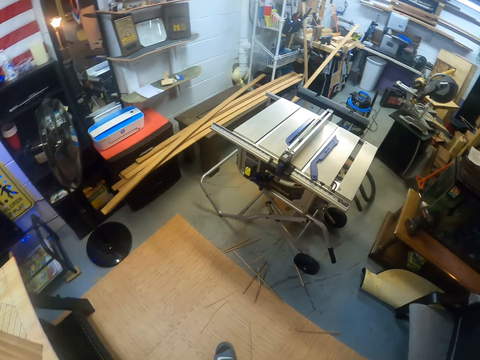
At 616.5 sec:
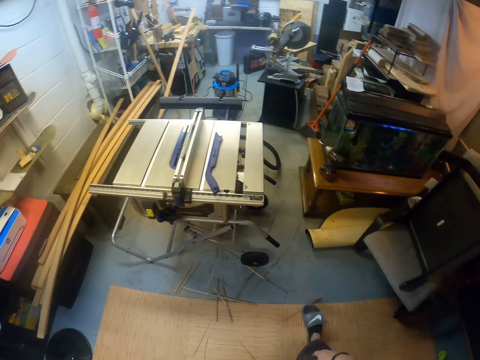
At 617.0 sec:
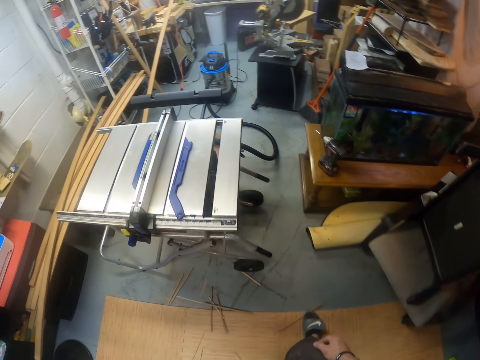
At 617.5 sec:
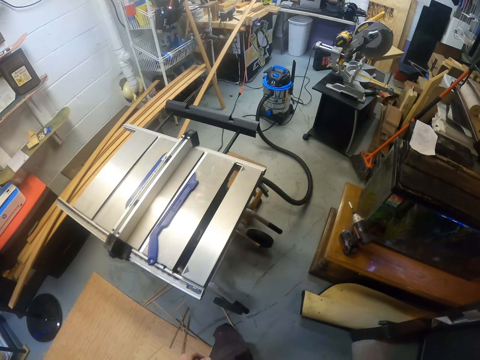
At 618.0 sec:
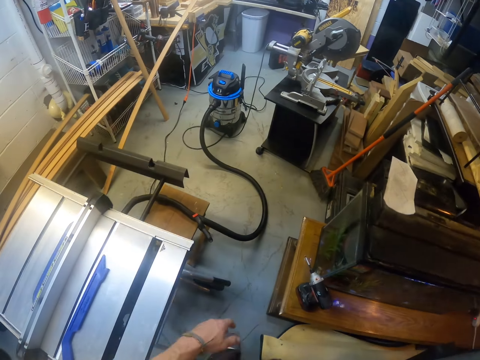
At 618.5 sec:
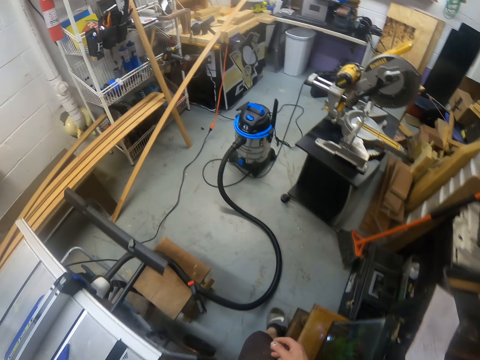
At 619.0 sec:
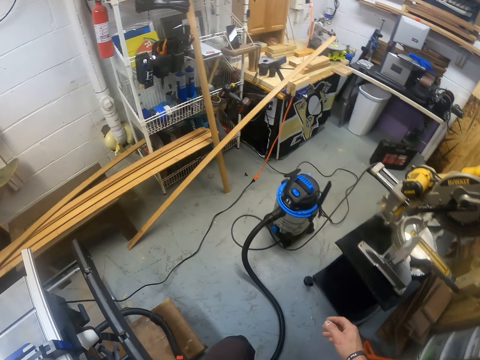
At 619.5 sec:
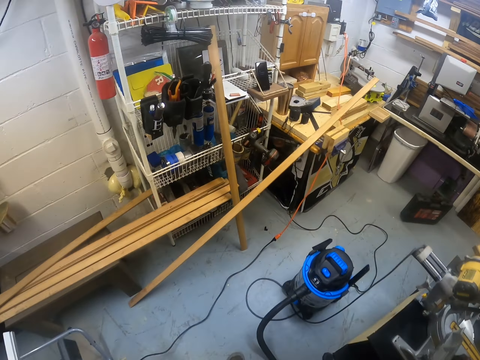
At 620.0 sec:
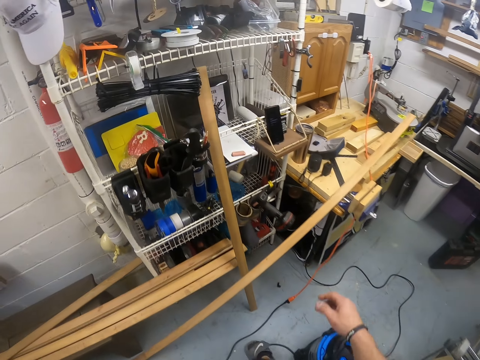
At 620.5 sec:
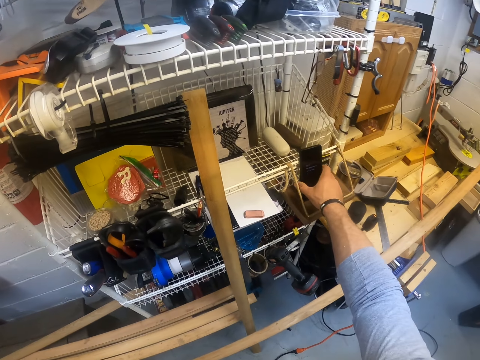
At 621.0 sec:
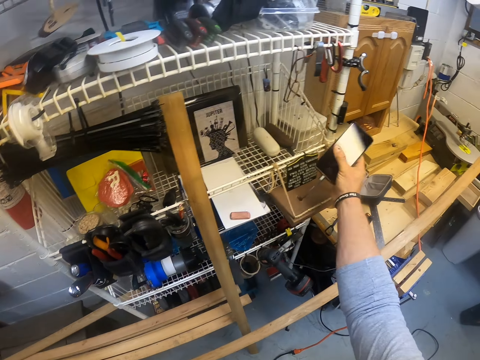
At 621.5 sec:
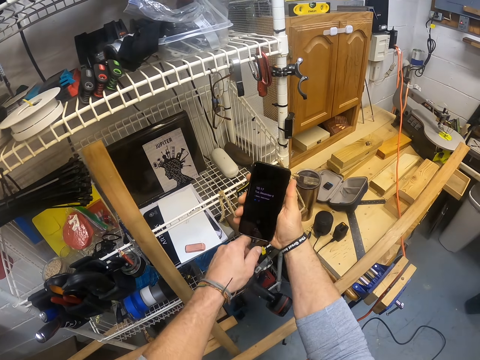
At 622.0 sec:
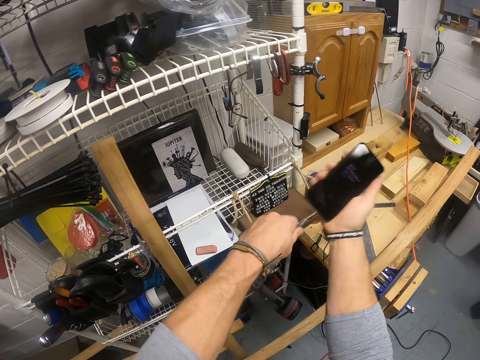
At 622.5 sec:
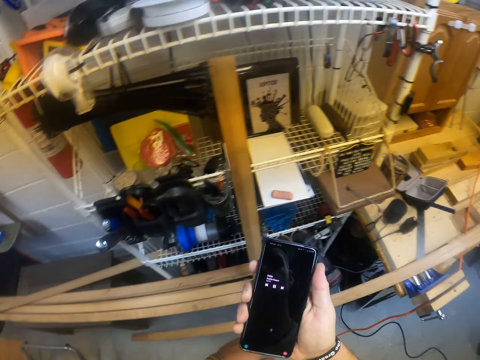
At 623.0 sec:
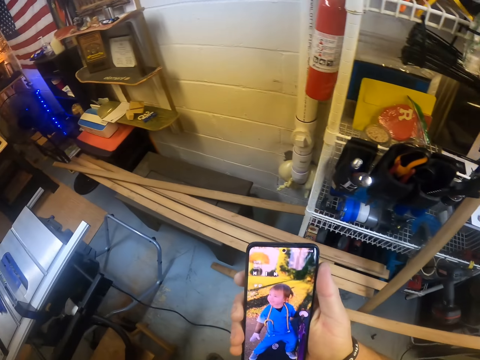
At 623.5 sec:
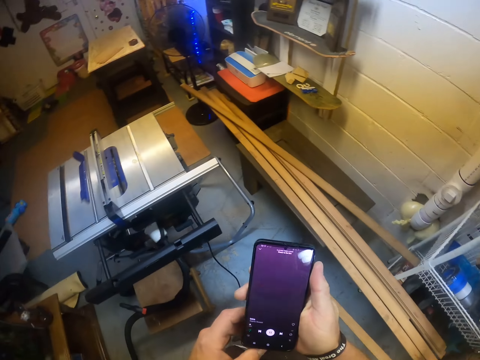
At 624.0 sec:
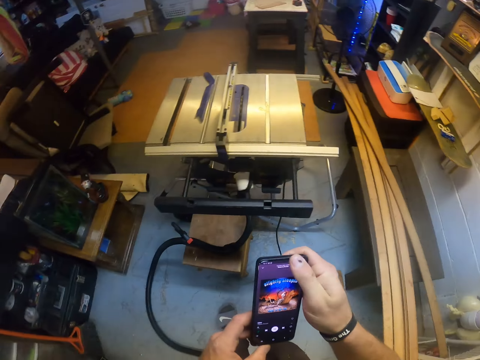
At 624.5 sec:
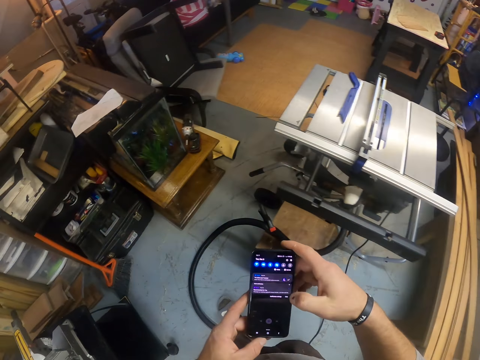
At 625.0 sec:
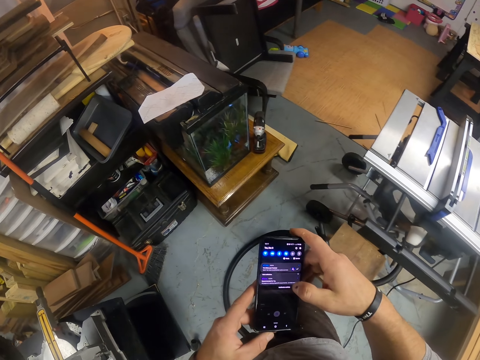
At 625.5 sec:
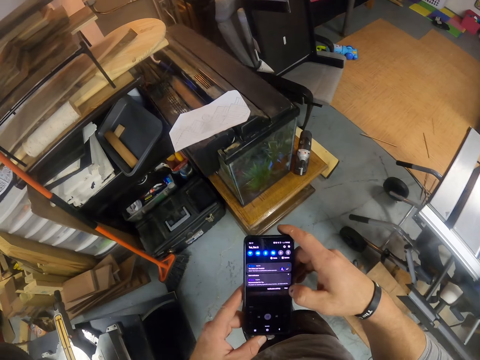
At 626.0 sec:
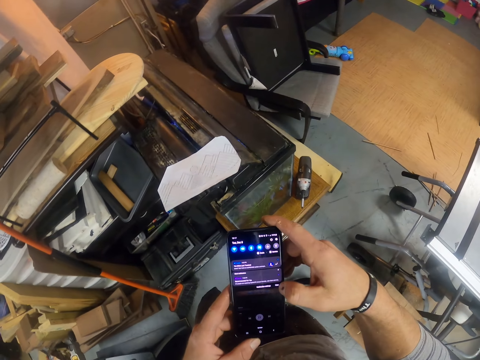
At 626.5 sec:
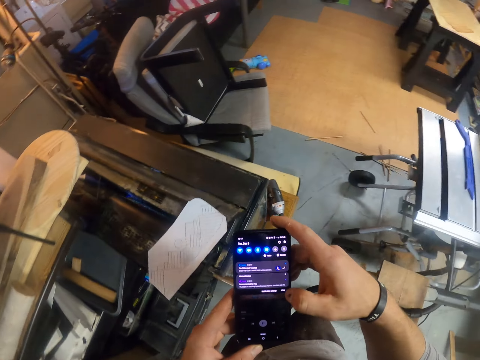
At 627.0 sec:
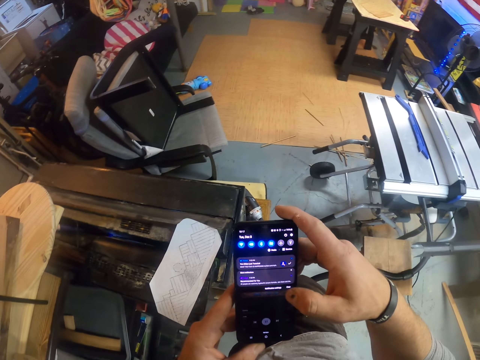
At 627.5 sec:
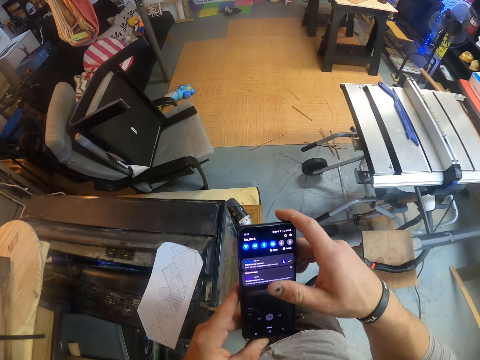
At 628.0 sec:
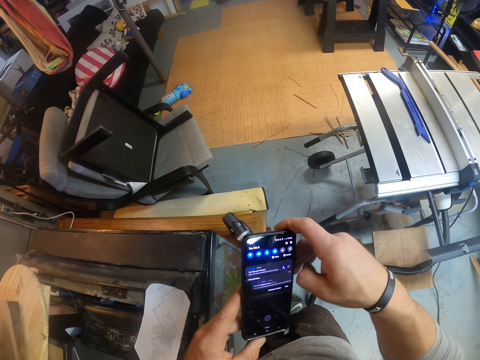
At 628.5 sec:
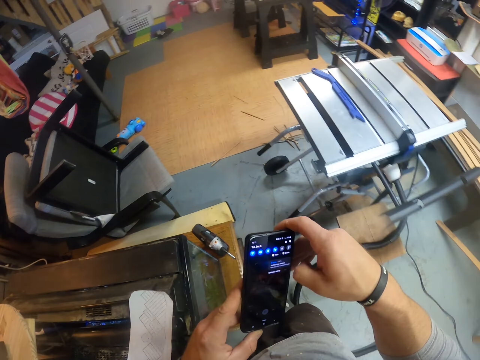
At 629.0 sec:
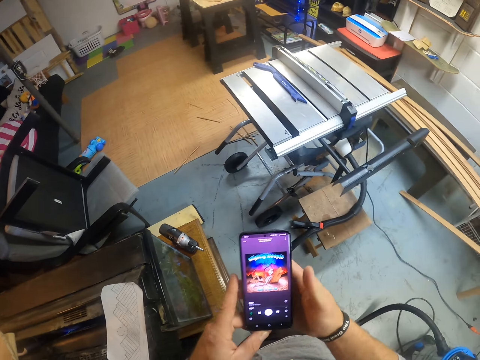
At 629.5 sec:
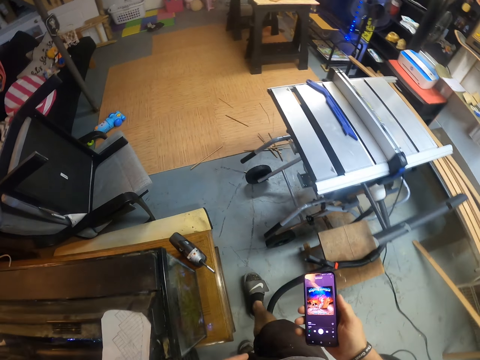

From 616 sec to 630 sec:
The camera wearer walks around. He picks a phone from a tool rack with his right hand. He removes a charger from the charging port of the phone in his right hand with his left hand. He drops the charger in his left hand. He operates the phone with both hands. He walks around.

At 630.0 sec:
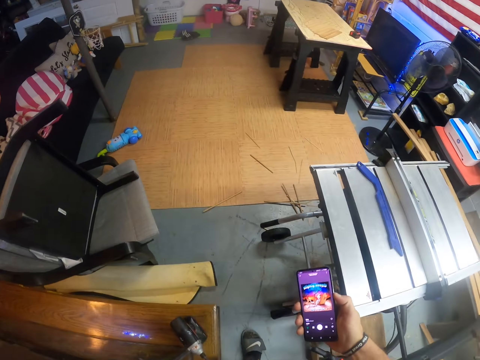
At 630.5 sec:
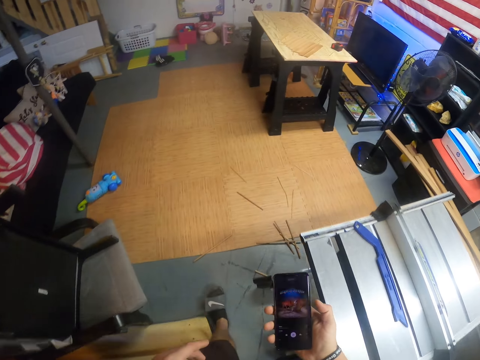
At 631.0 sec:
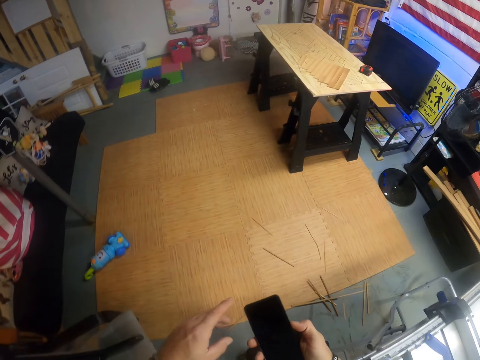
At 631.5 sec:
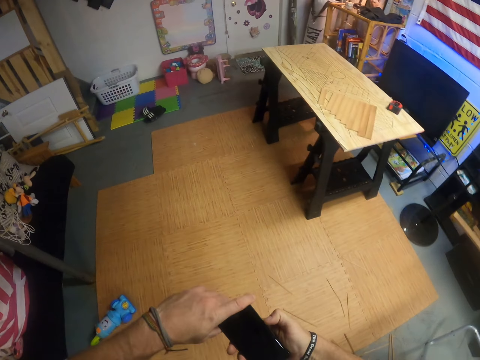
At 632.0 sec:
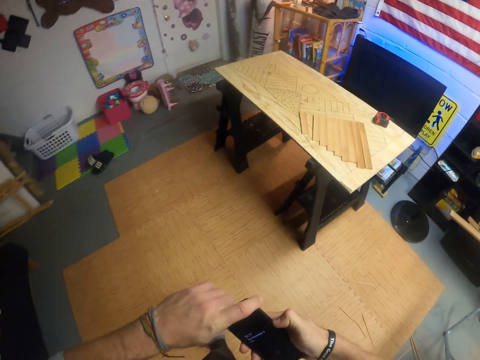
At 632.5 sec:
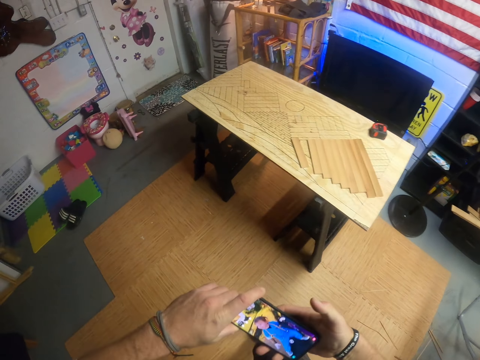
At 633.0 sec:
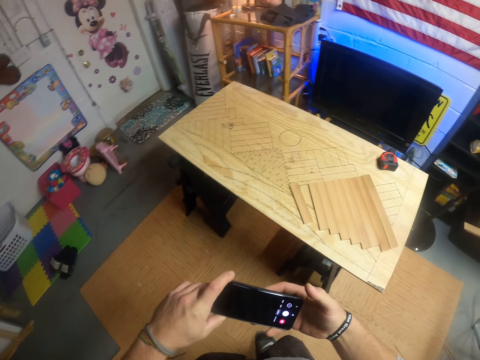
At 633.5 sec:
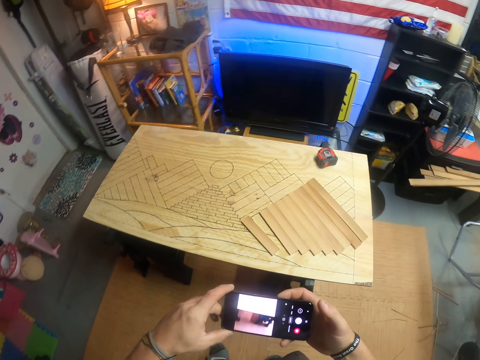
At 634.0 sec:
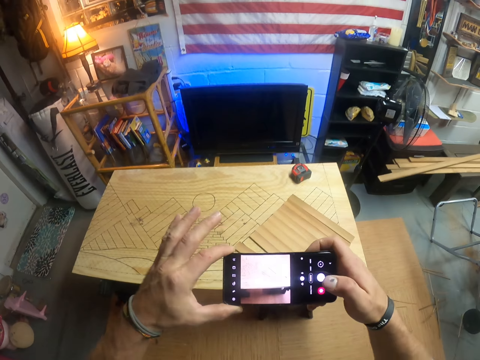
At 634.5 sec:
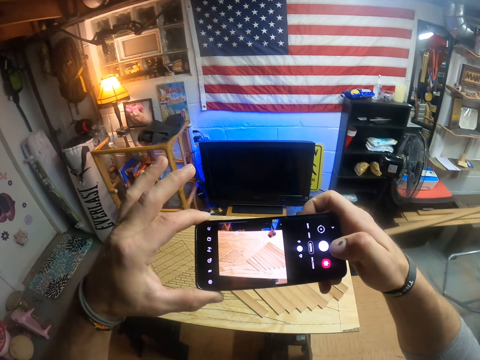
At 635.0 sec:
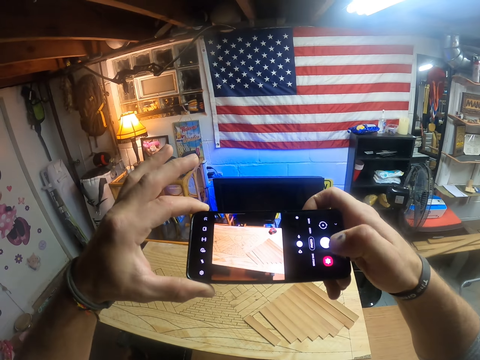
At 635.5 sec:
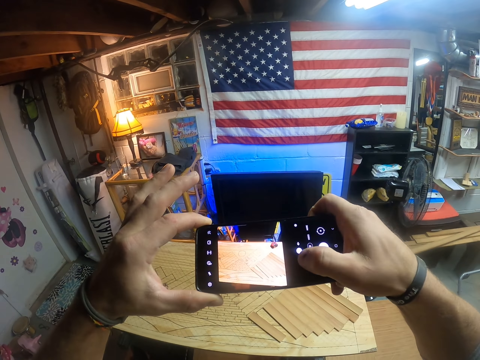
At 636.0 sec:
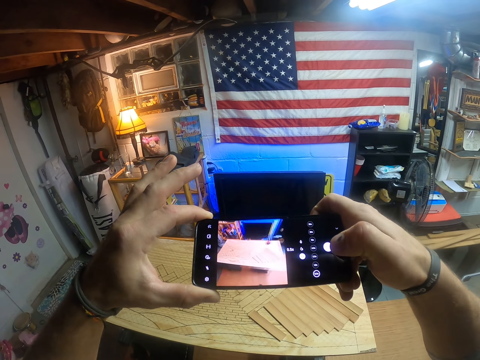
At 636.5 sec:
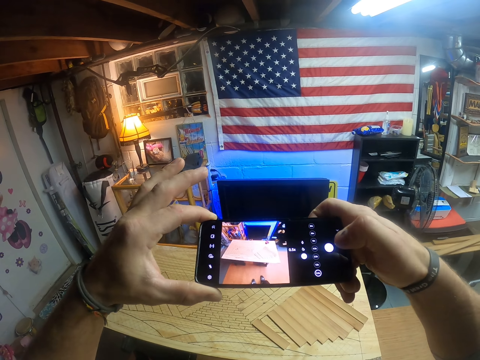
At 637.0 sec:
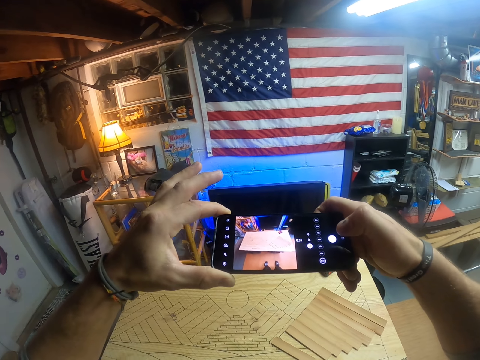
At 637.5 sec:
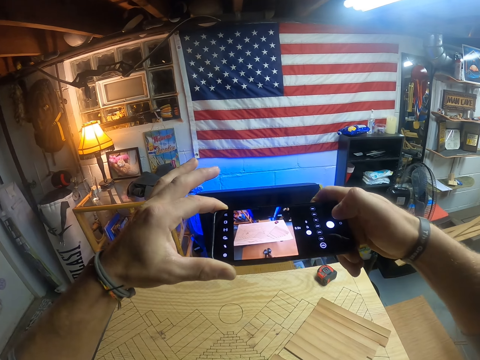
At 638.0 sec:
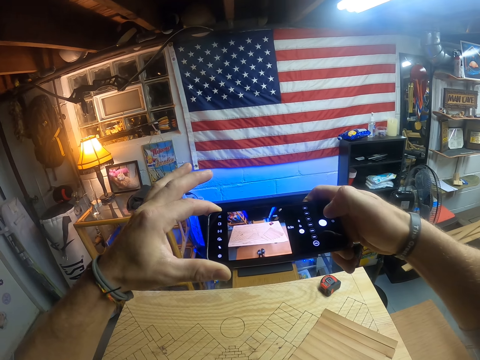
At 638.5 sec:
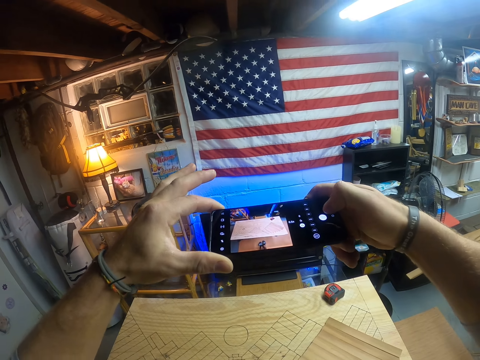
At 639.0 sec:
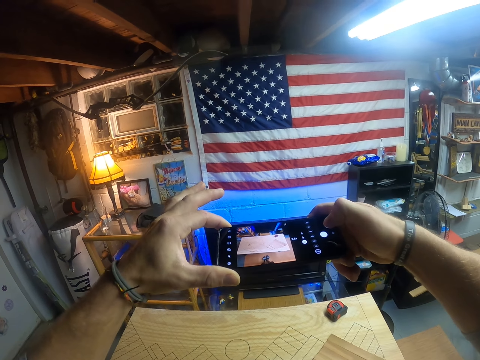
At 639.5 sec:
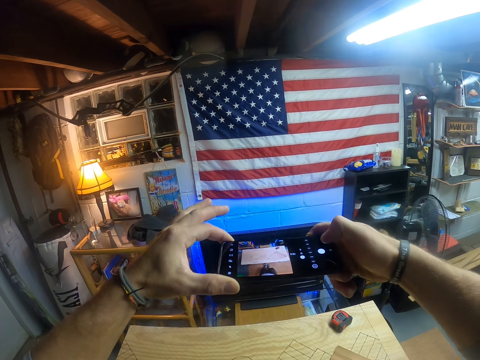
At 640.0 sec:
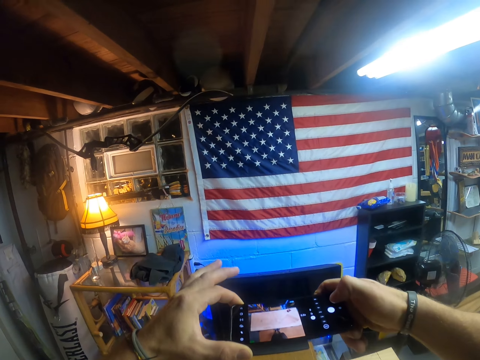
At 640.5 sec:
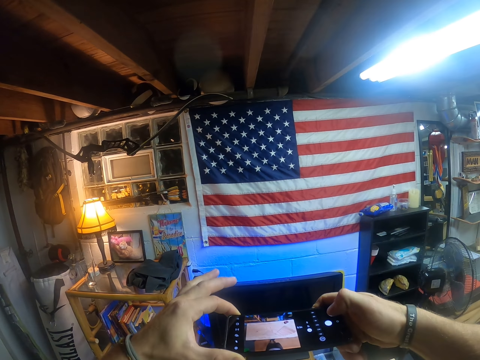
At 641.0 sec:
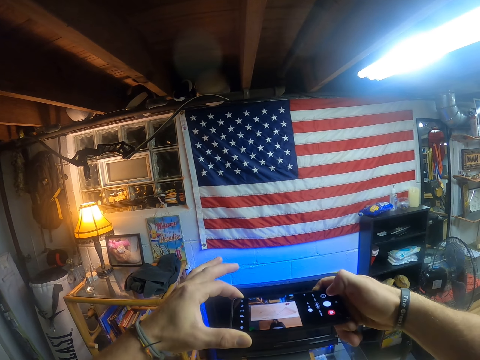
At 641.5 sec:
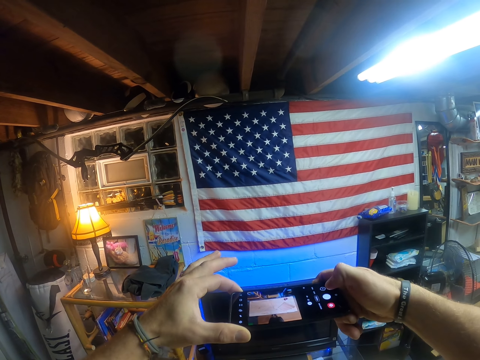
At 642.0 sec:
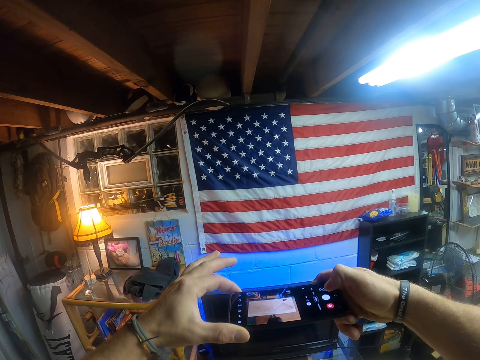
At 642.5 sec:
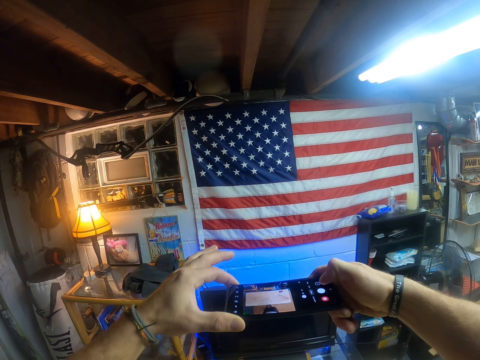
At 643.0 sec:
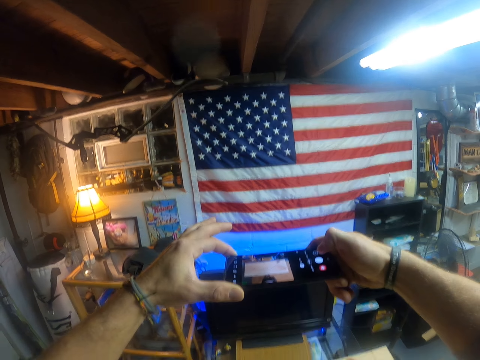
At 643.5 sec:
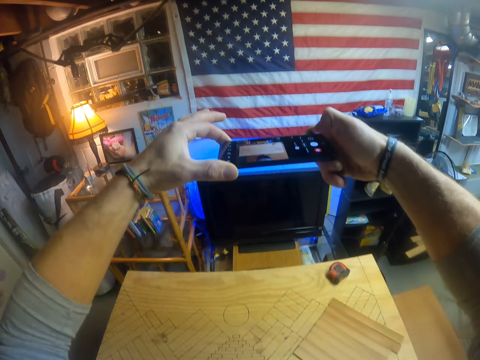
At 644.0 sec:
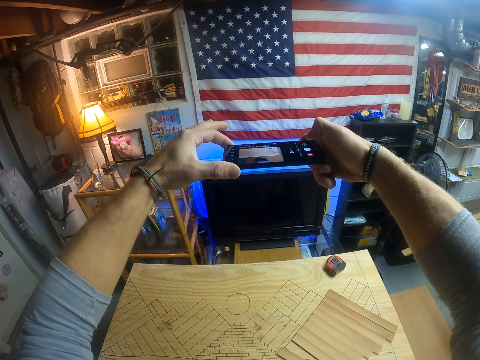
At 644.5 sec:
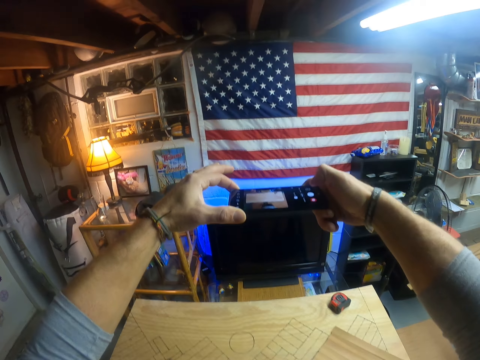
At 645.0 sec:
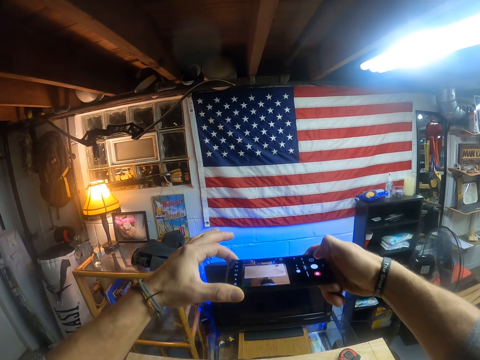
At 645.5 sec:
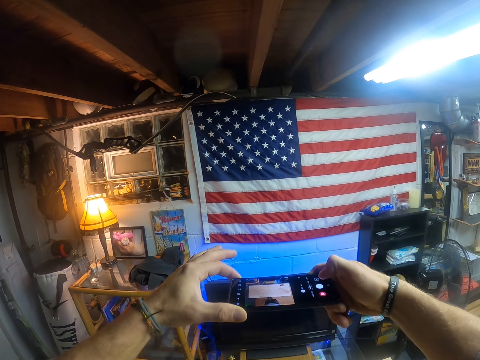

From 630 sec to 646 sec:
The camera wearer holds a phone with both hands. He takes some pictures of the wooden board with the phone in both hands. He adjusts his hands.
